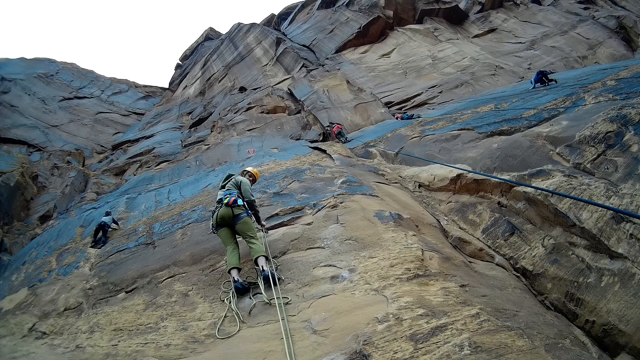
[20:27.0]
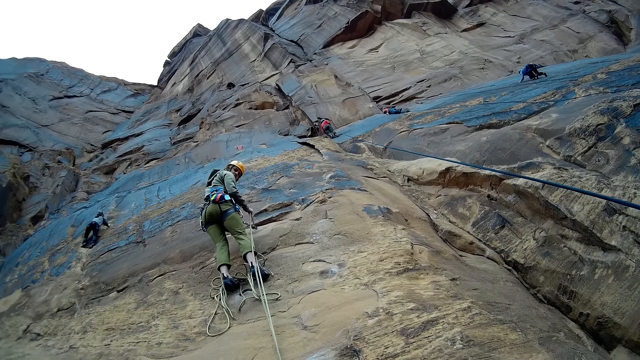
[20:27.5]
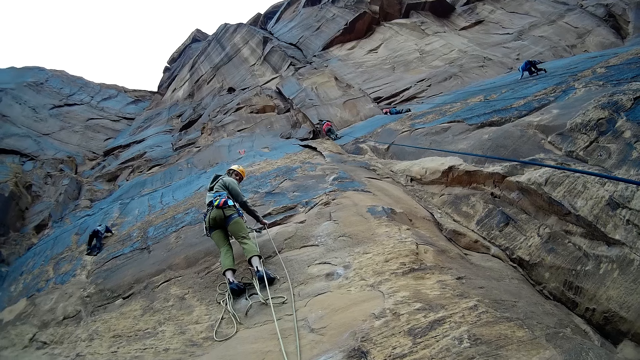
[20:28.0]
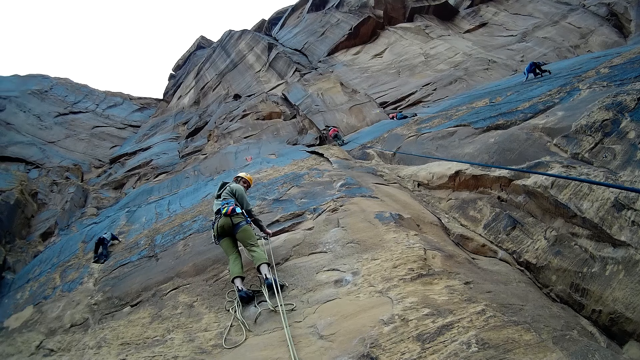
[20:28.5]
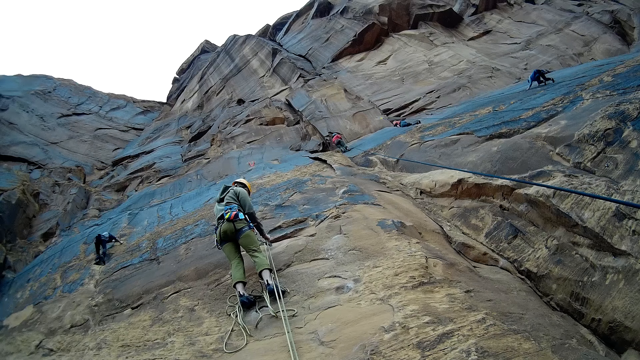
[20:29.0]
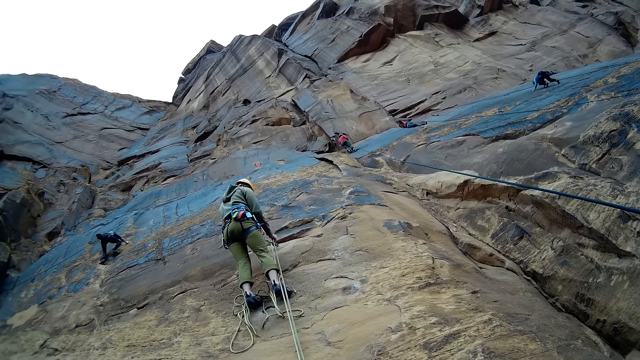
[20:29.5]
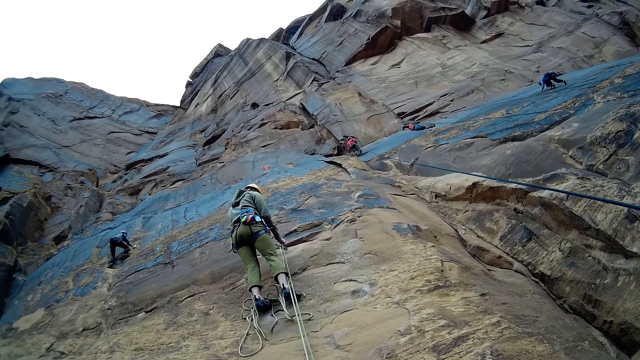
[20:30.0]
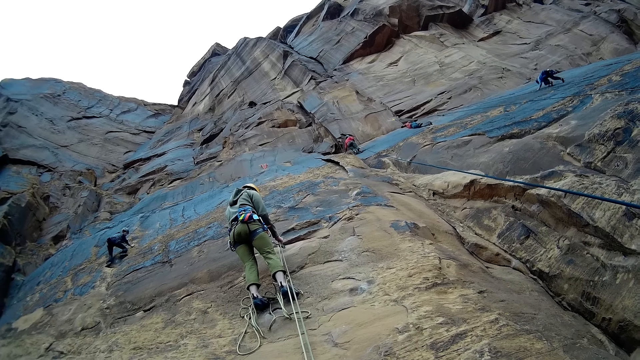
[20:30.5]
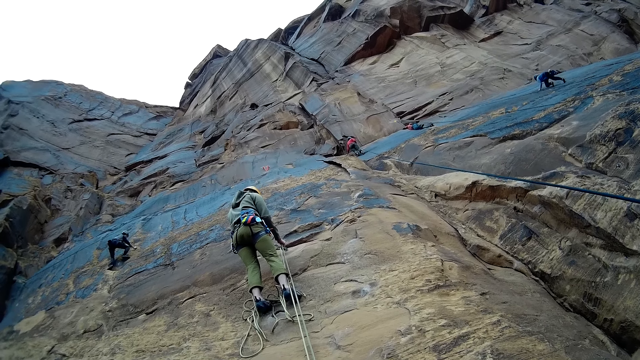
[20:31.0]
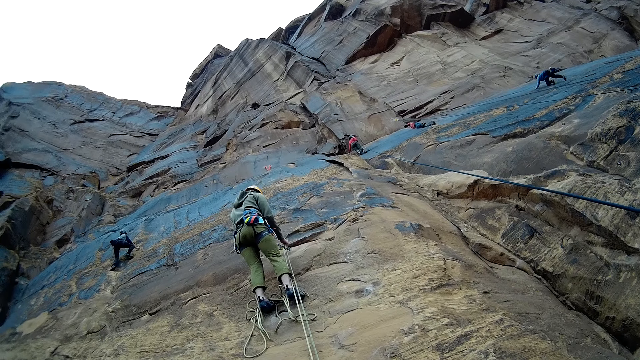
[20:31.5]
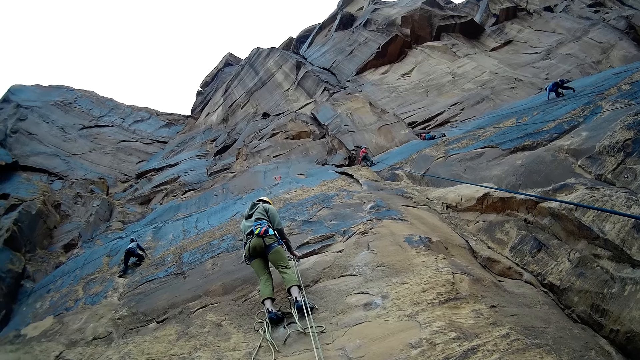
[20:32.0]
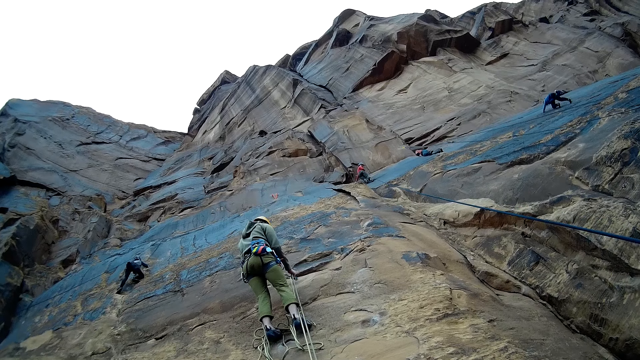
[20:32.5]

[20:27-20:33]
A person holds the rope.

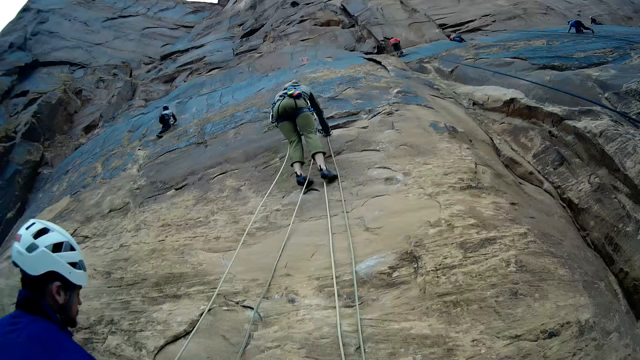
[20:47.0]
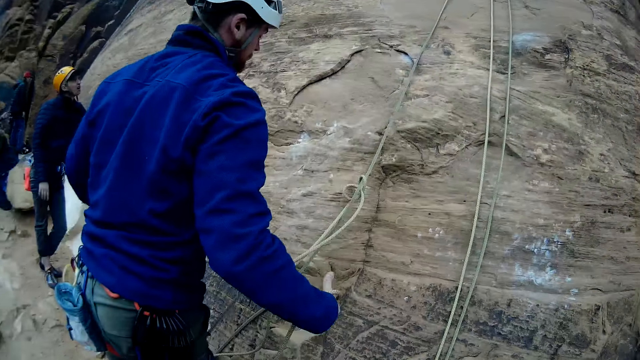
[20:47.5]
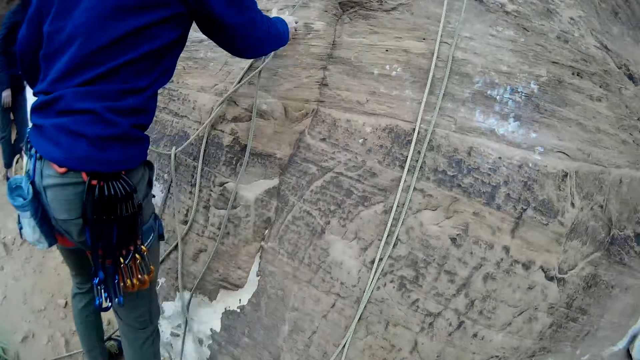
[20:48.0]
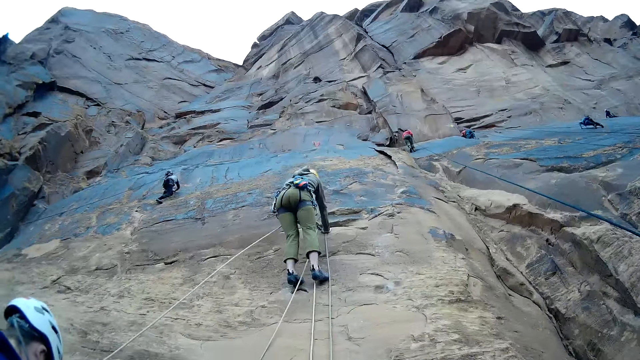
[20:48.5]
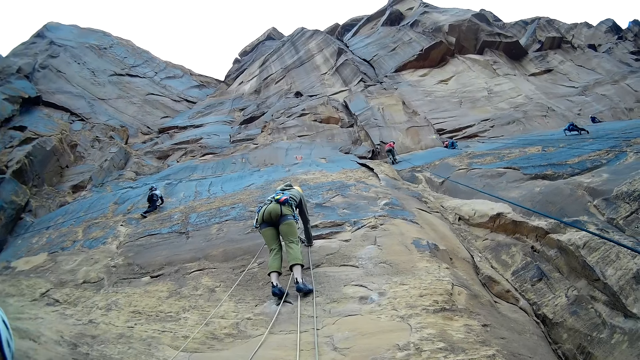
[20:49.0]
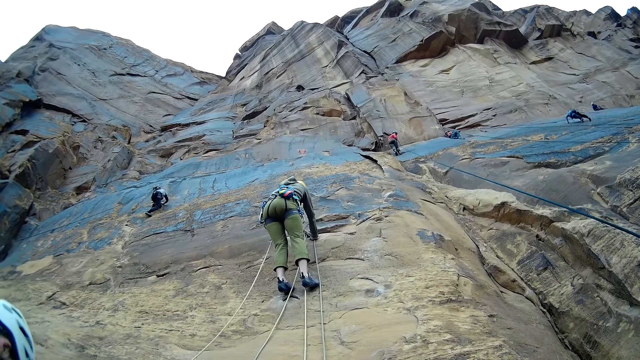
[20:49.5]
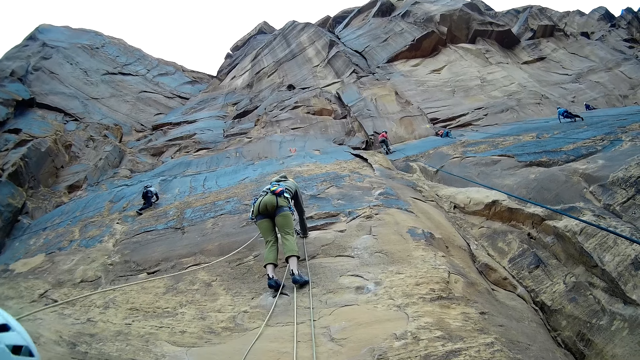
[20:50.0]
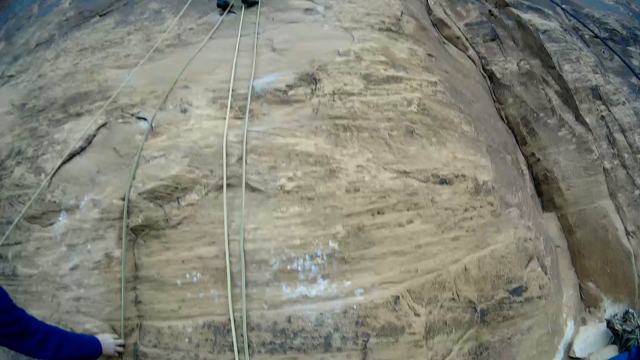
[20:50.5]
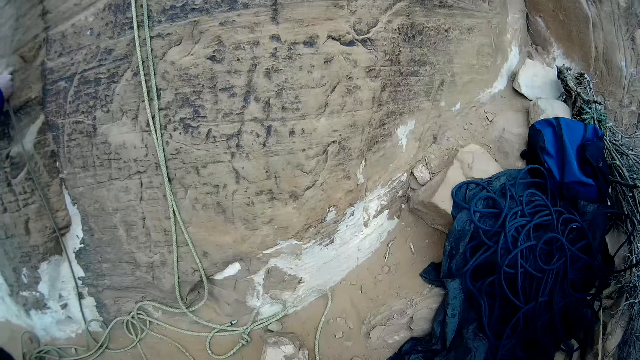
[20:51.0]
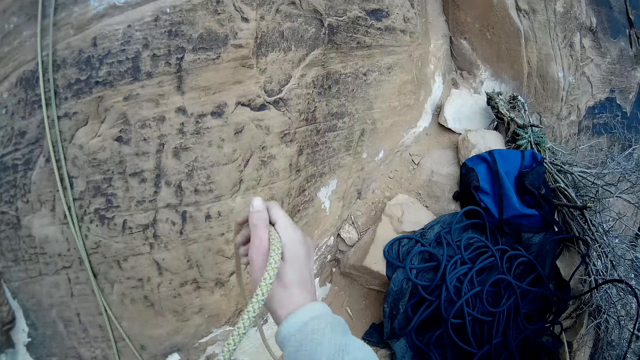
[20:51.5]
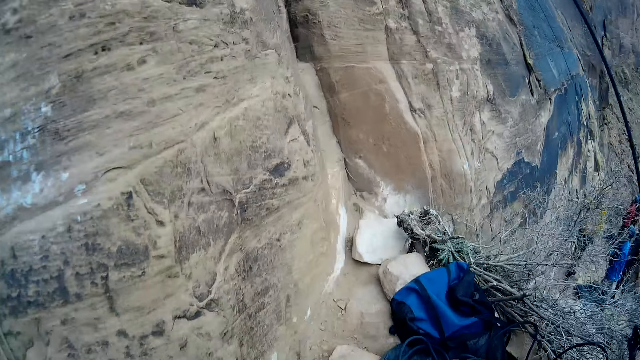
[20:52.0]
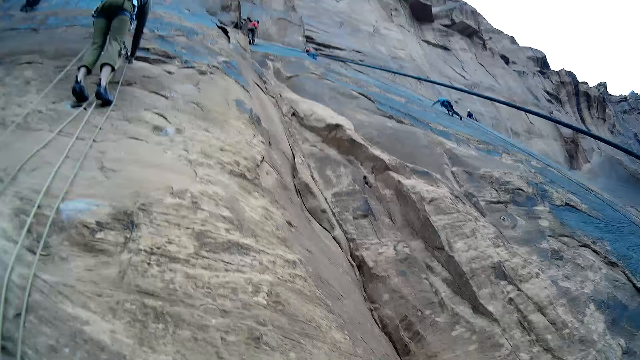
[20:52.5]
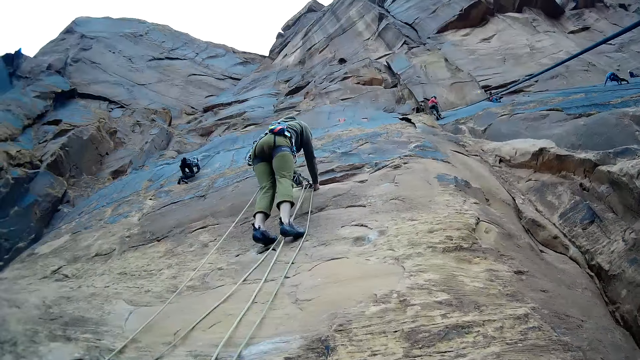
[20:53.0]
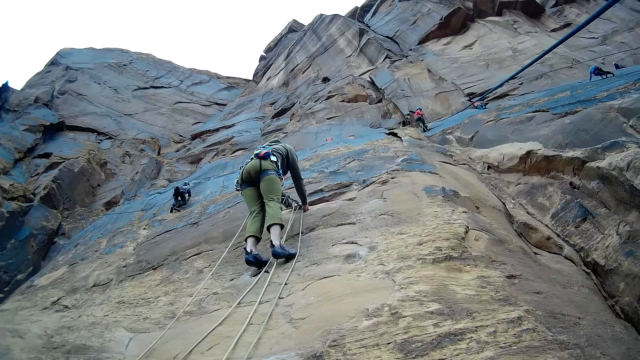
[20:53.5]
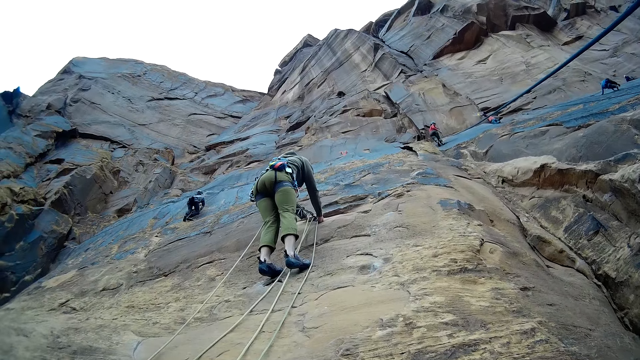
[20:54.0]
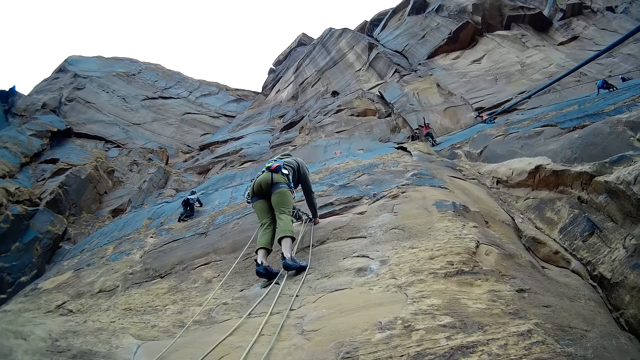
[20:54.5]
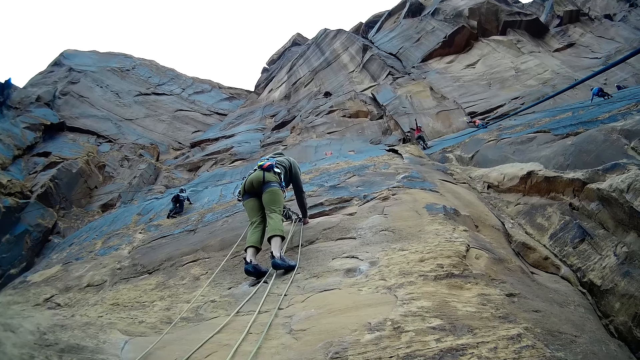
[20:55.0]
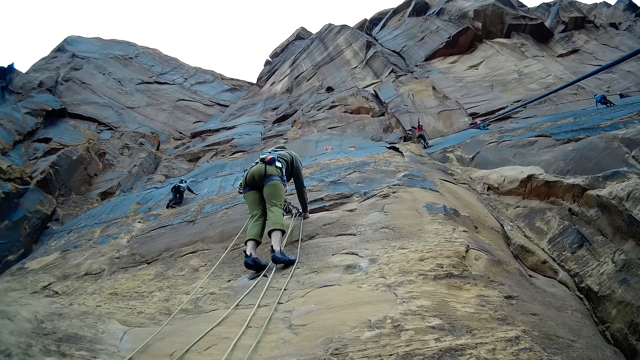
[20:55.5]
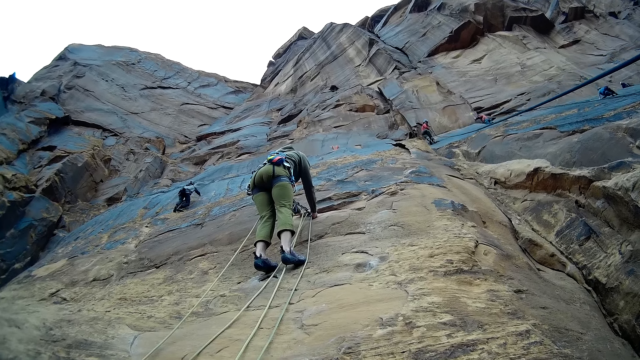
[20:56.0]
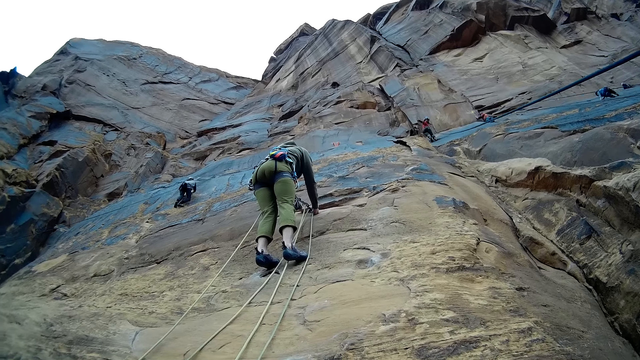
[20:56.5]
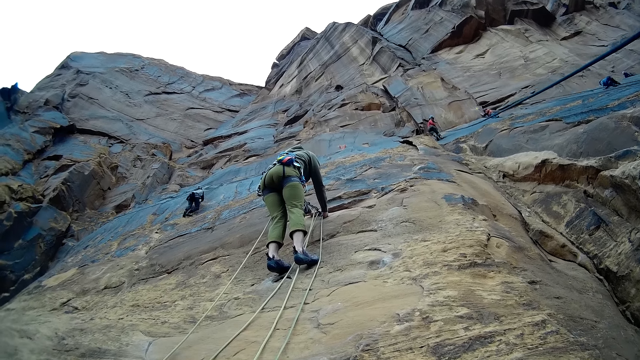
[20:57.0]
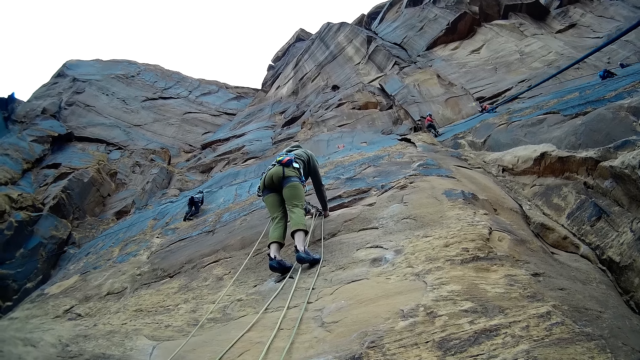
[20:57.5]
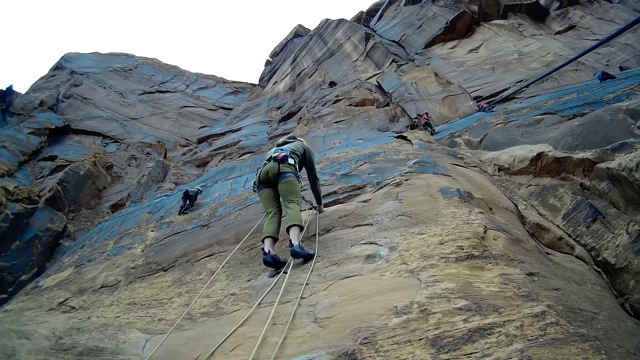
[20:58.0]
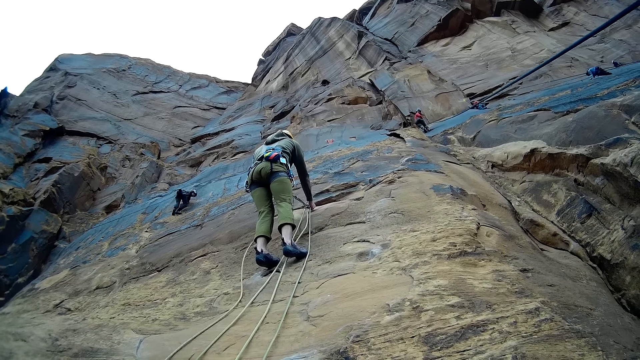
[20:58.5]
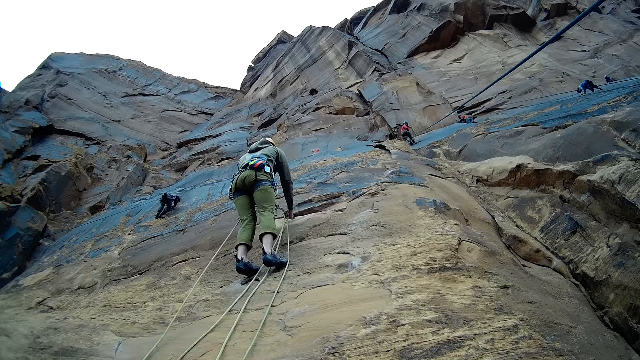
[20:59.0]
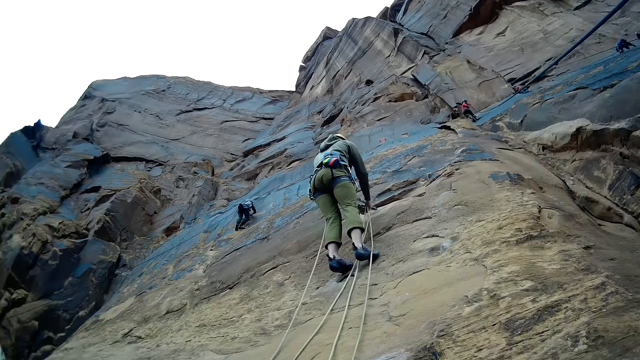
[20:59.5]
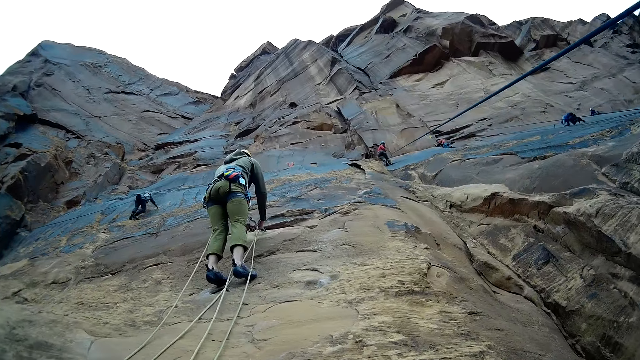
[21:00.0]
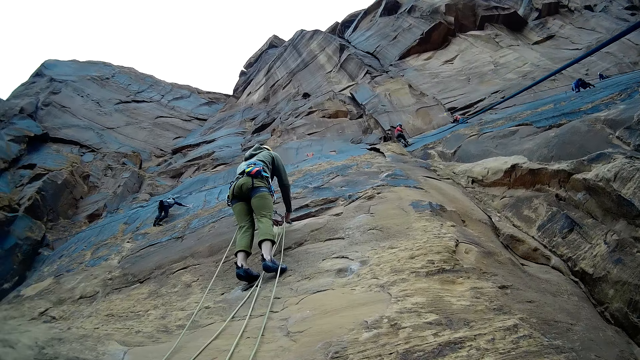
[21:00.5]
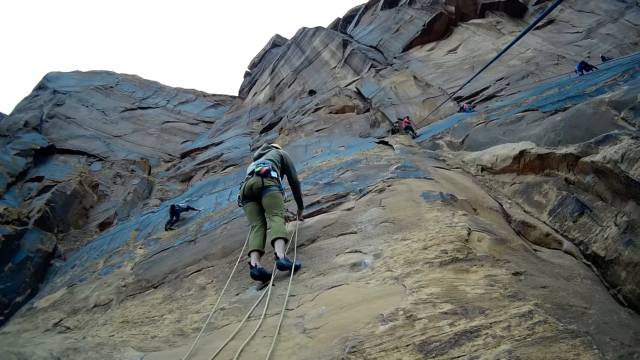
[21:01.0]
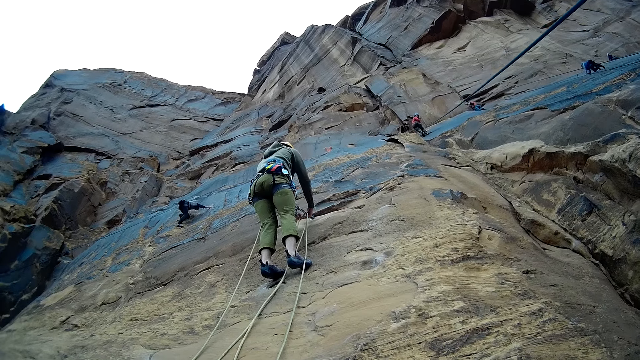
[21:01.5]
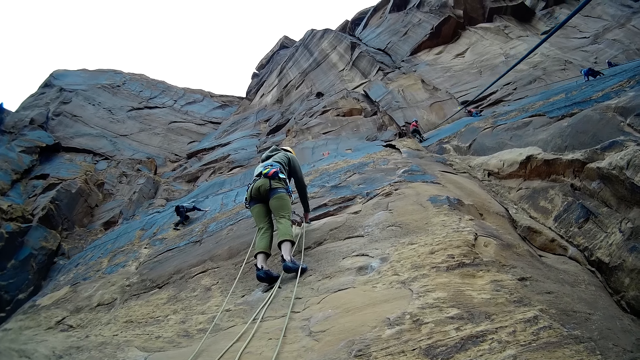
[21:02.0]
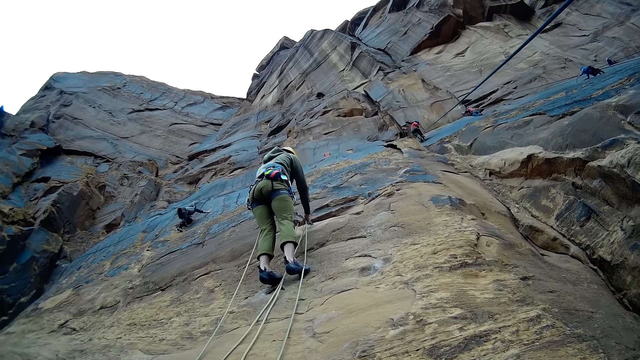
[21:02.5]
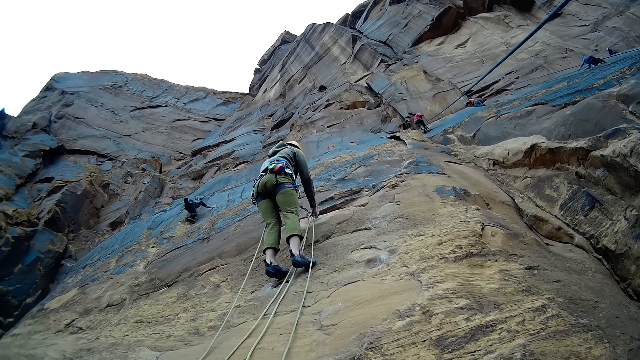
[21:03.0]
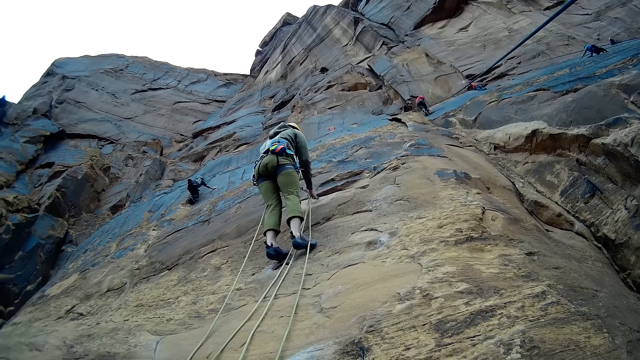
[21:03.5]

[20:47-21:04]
A person holds the rope. Another person climbs the mountain. The camera wearer looks at the ropes. A third person climbs the mountain. The first person climbs the mountain. The second person climbs the mountain. The second person holds the rope.
